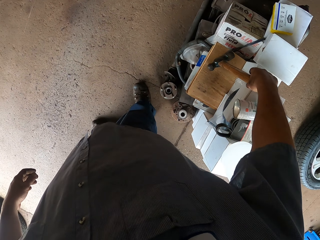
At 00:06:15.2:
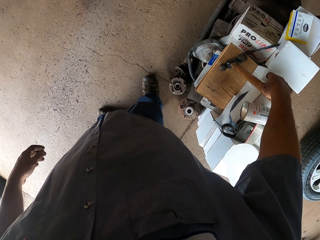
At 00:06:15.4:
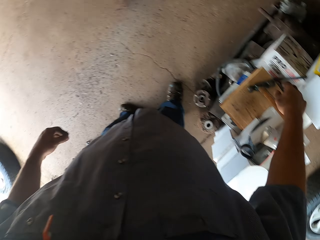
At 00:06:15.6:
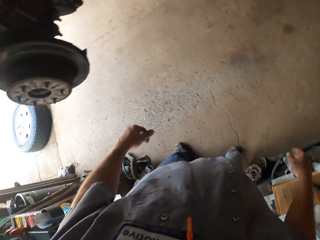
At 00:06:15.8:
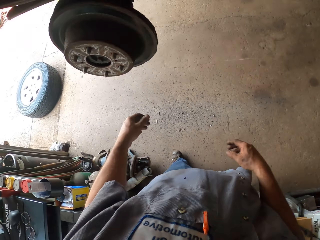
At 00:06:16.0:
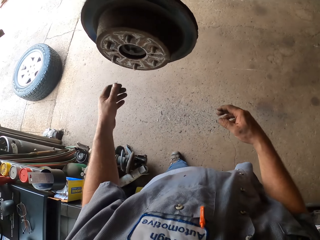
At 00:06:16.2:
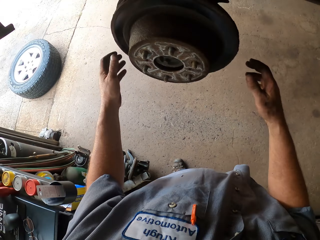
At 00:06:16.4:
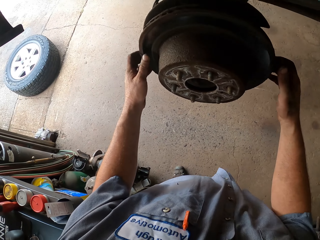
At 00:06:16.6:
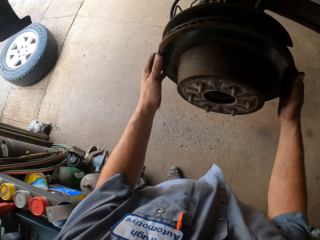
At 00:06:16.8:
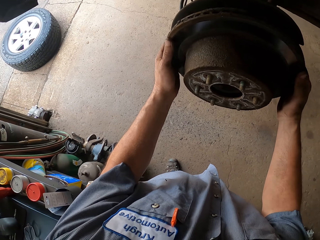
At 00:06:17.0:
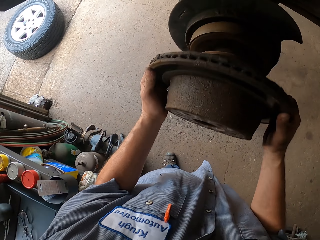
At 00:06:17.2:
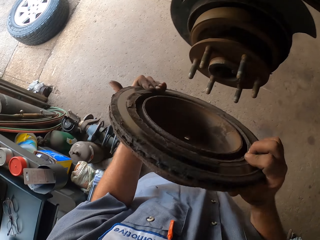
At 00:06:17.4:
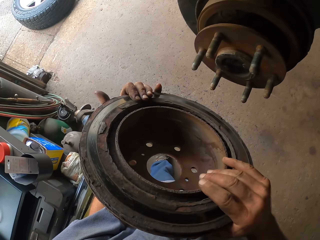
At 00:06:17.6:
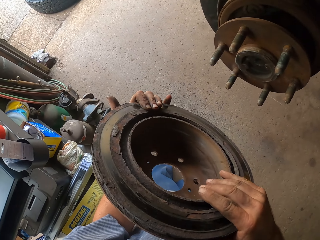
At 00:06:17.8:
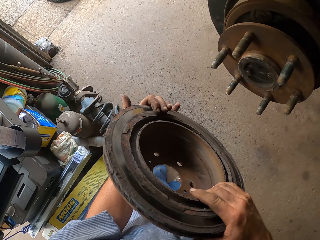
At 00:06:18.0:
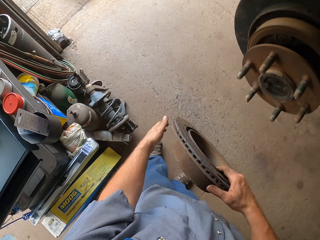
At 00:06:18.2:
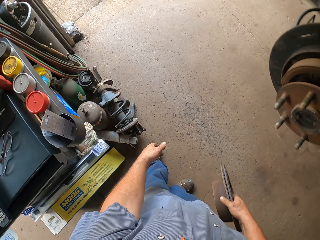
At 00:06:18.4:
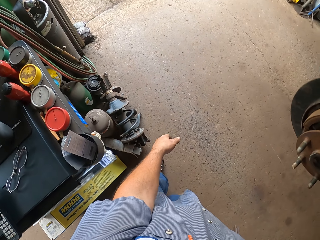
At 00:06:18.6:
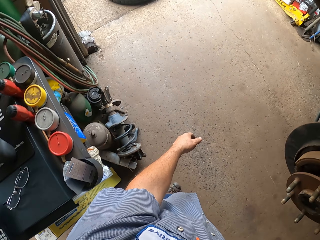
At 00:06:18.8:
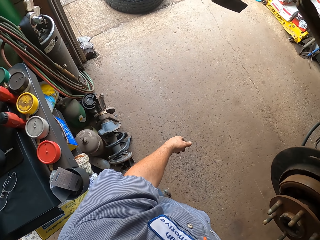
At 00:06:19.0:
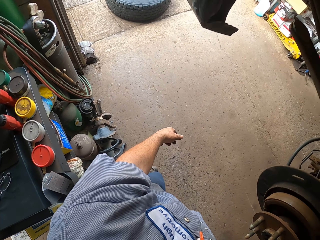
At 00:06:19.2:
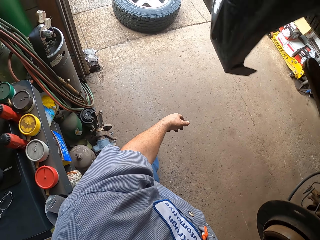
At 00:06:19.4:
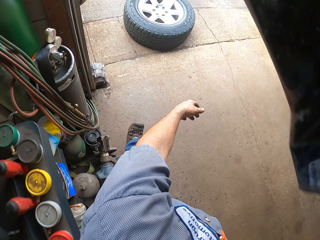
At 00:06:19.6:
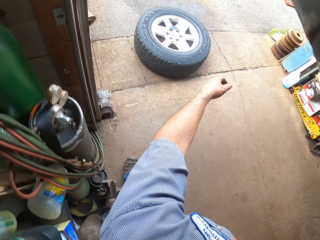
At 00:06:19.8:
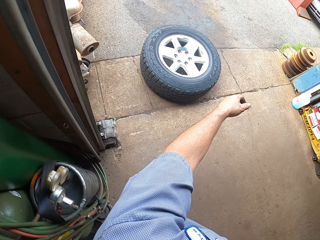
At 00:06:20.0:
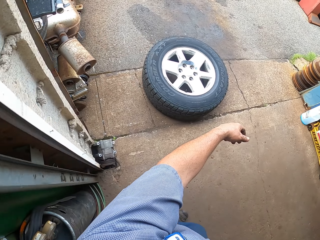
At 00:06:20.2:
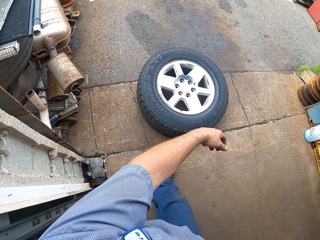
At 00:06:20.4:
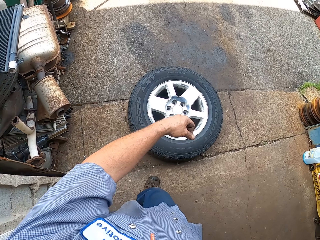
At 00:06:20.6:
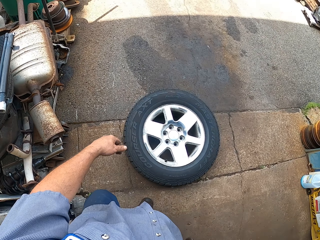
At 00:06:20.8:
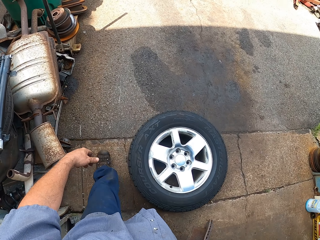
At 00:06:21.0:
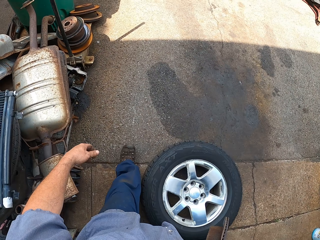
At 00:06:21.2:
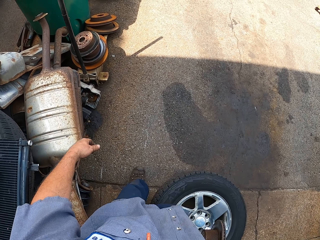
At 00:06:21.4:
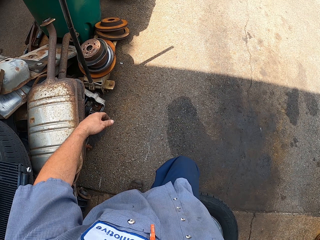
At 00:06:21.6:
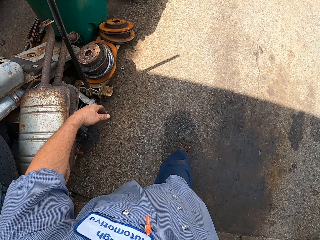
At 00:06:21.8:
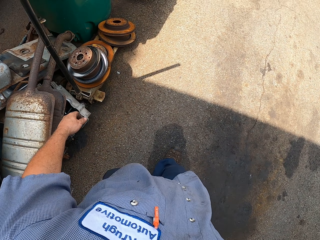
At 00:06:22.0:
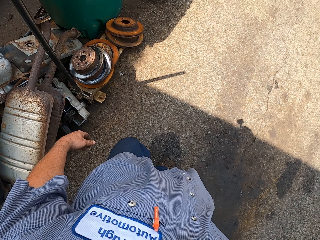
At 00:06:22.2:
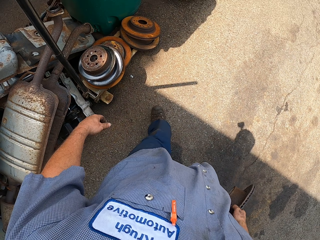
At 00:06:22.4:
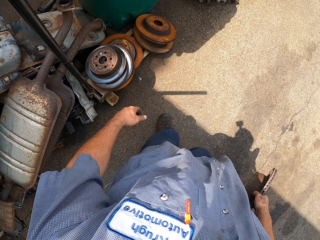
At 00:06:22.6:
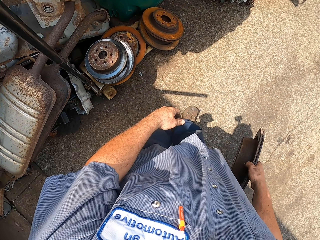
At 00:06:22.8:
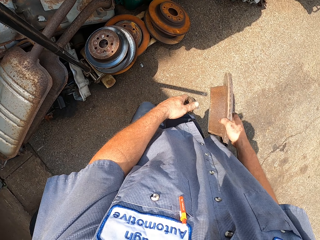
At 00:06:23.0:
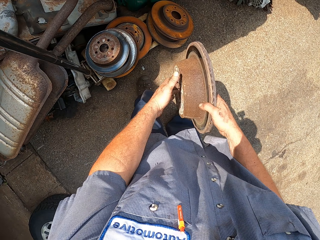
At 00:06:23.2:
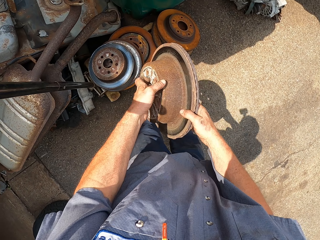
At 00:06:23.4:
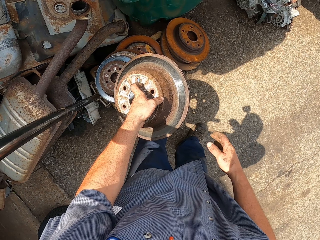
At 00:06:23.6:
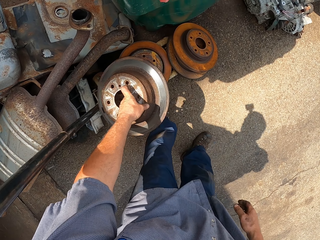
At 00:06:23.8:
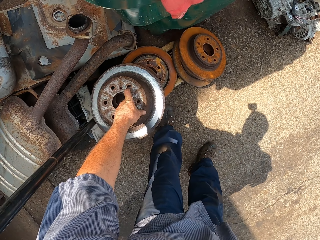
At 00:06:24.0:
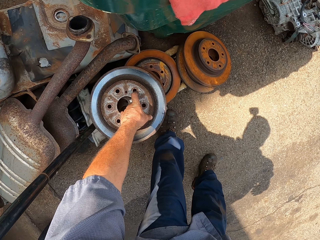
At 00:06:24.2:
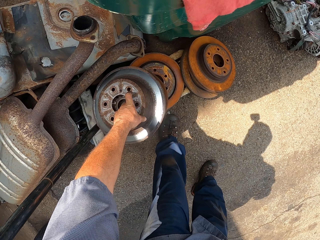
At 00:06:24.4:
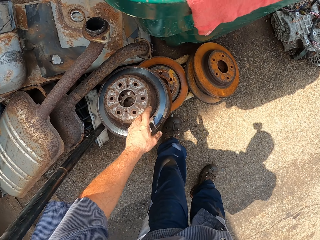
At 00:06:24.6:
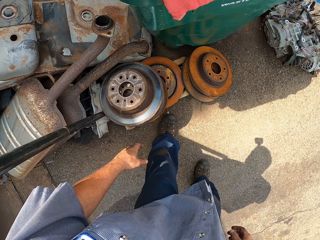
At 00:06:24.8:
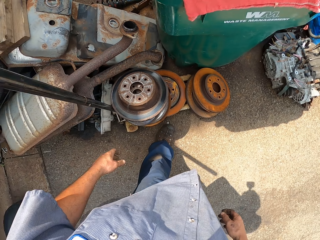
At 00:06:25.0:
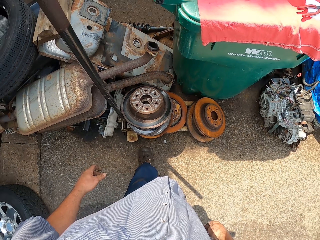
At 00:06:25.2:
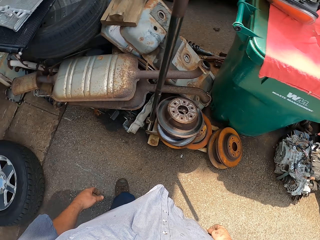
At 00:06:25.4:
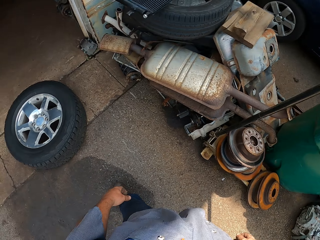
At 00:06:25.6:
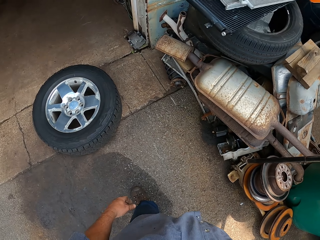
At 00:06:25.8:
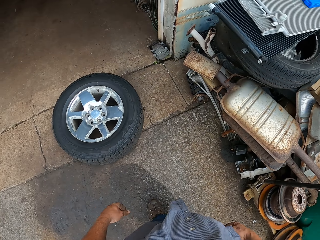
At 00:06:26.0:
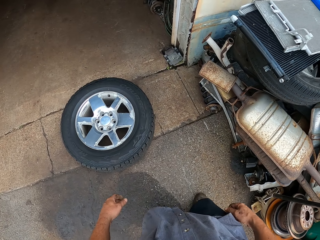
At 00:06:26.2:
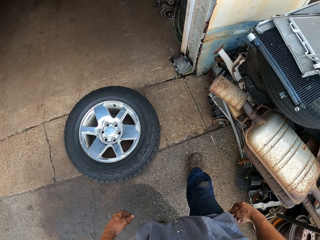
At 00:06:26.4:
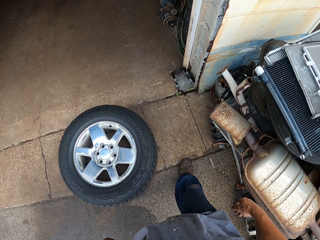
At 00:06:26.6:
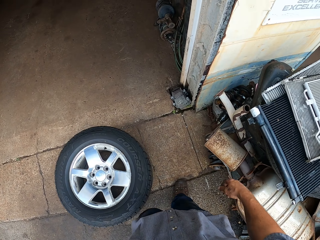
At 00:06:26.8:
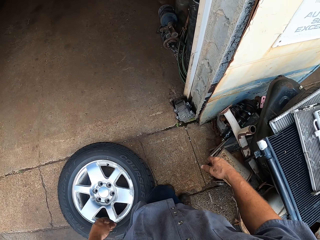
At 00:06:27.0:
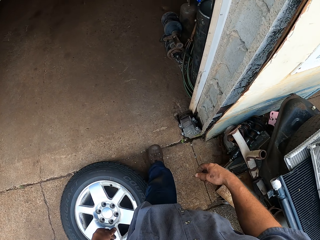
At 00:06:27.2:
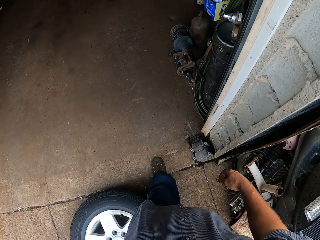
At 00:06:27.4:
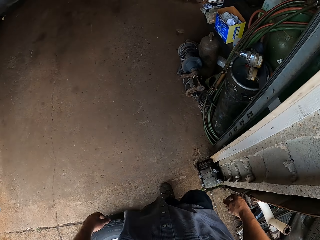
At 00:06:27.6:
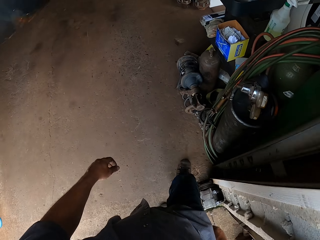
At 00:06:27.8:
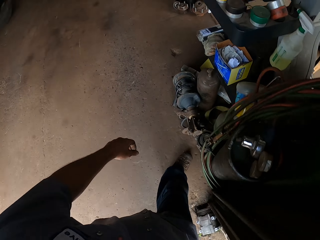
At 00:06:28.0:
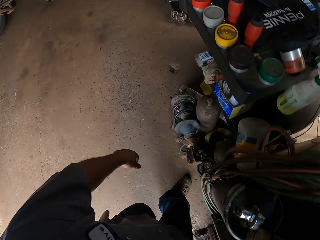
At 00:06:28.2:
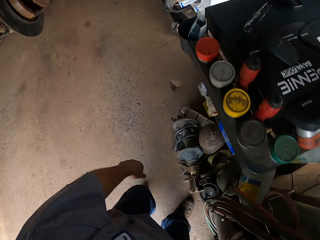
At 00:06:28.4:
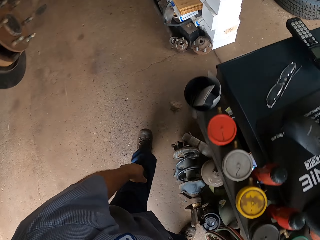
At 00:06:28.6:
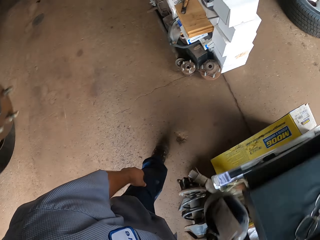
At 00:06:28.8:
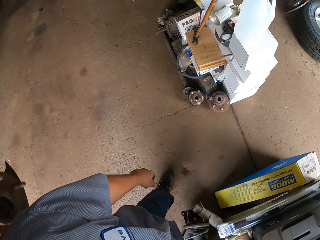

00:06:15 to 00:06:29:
The camera wearer places the hammer on top of the timber. They move both hands. They pull the wheel hub stand. They remove the brake rotor. They lift the wheel hub stand. They move both hands. They walk around. They transfer the wheel hub stand to the left hand. They place the wheel hub stand down. They walk around.

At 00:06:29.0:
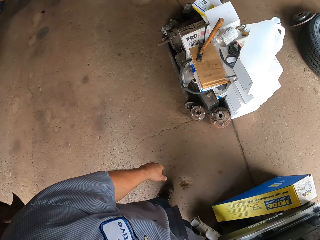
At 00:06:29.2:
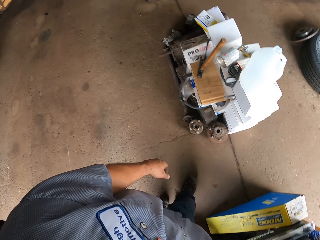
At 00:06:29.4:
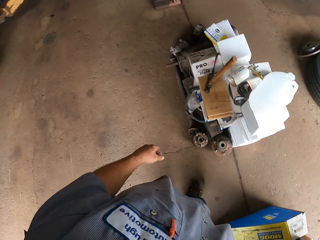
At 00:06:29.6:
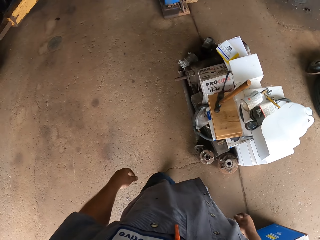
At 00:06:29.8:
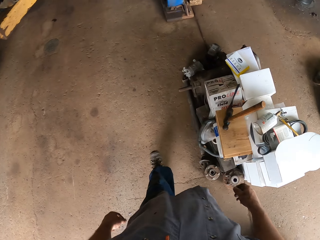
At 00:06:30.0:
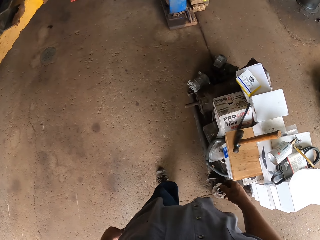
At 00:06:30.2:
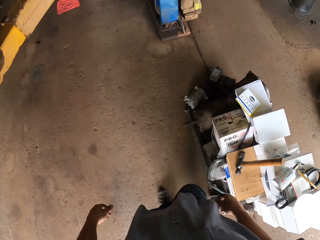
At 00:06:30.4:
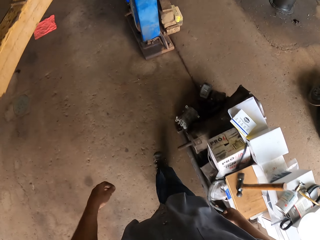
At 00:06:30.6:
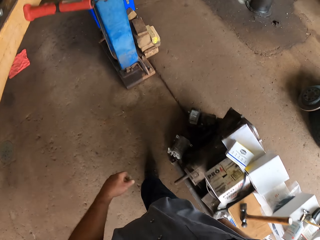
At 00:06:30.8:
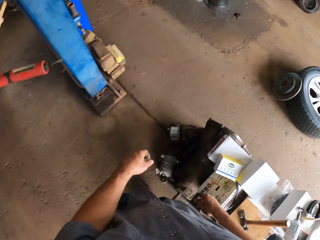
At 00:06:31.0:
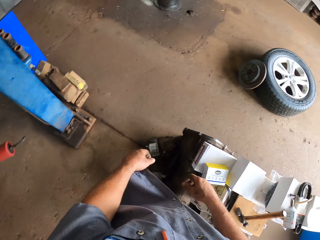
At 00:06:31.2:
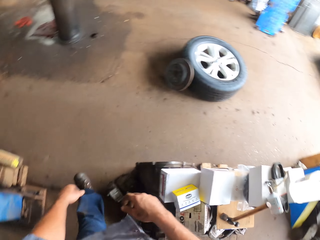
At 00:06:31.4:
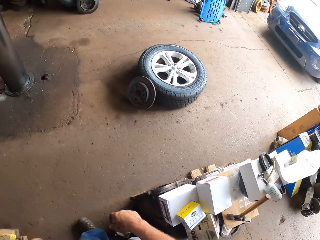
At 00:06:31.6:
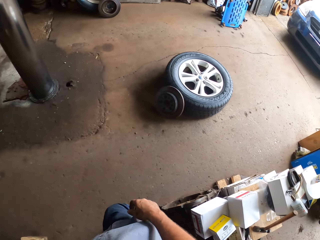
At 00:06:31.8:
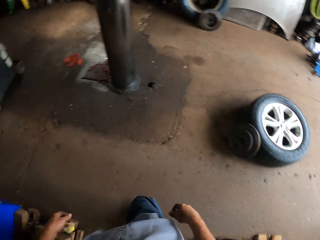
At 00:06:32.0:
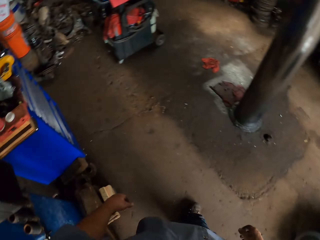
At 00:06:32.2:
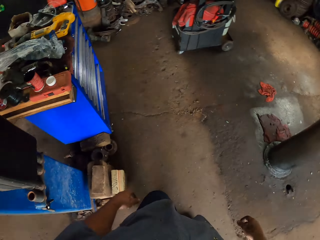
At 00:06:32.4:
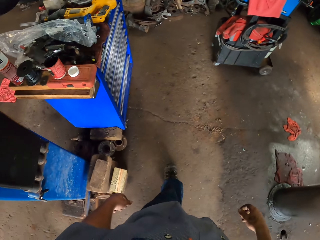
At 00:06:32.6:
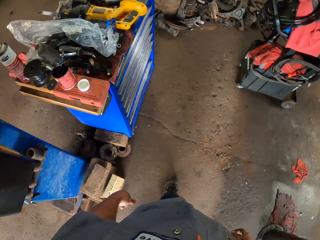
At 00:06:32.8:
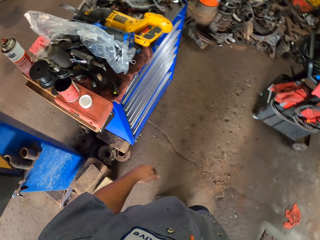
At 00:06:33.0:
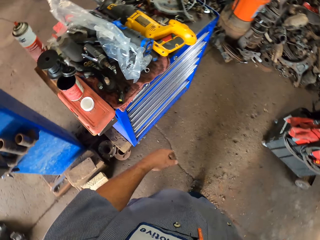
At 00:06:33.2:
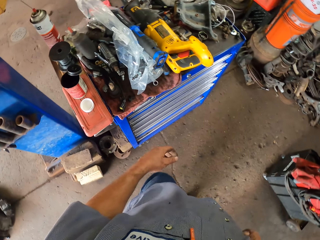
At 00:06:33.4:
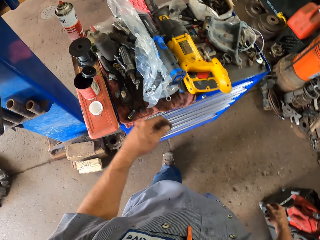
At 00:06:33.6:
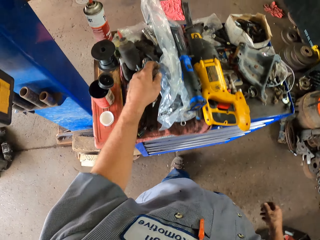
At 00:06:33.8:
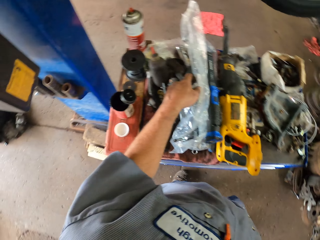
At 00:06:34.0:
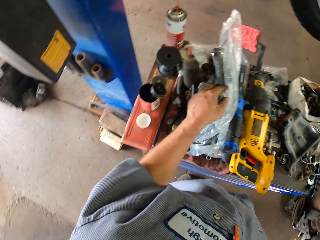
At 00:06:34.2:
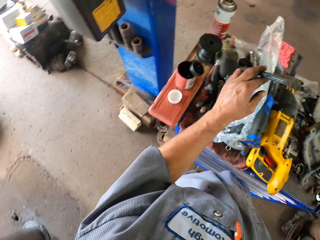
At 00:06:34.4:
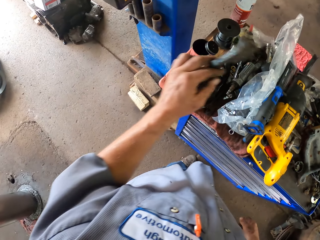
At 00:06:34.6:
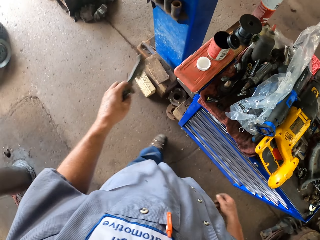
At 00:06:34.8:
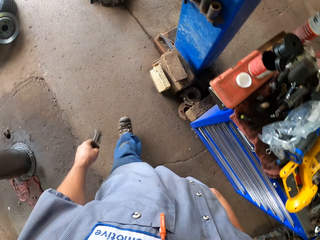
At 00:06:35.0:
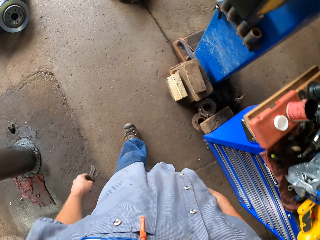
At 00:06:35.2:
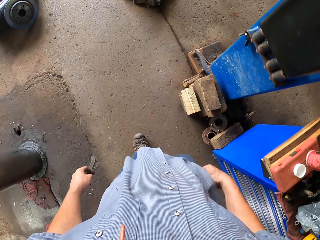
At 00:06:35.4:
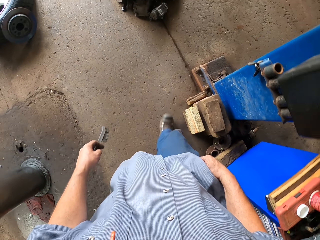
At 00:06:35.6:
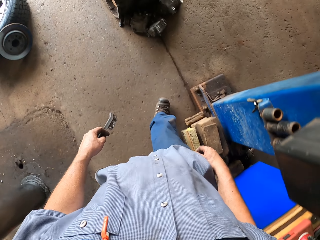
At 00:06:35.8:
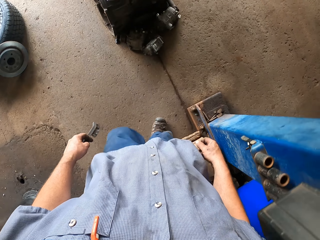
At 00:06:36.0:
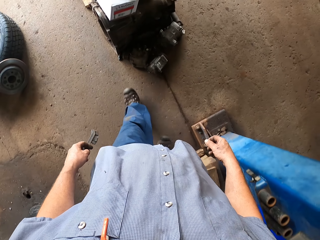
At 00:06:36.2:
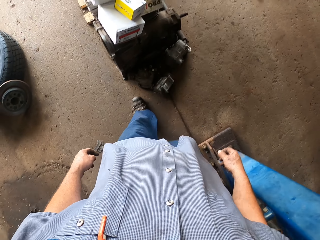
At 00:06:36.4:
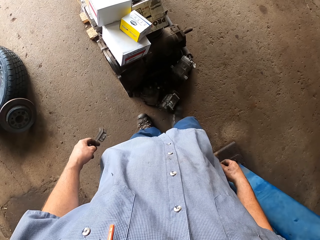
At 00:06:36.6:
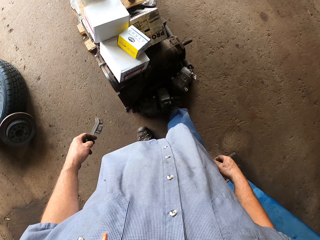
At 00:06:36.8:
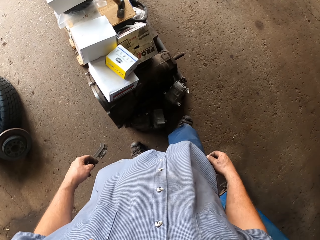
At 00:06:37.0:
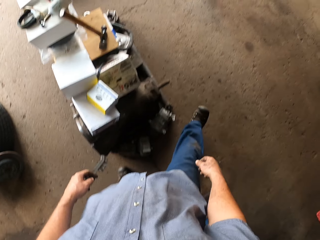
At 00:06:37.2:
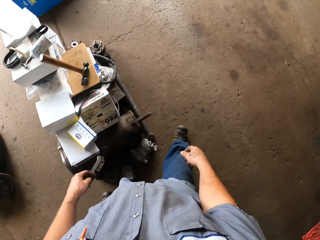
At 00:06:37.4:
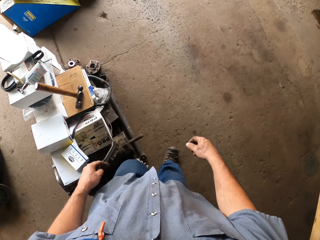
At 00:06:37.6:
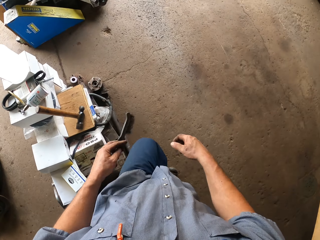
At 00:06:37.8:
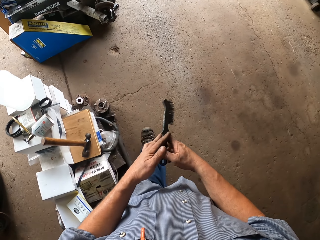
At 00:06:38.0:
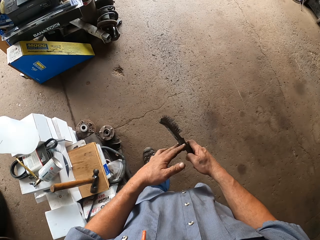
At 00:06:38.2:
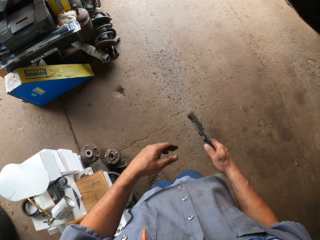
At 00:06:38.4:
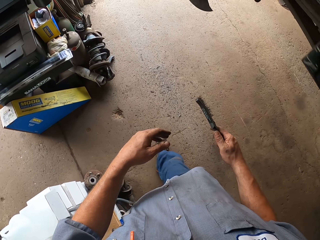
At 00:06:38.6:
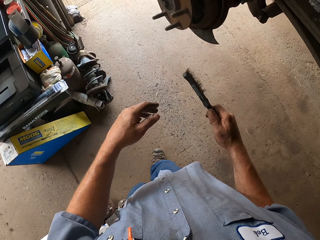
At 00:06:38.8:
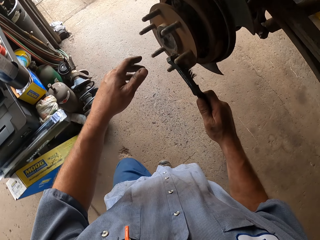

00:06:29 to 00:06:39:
The camera wearer lifts the left hand. They pick up a steel wire brush. They walk around.
